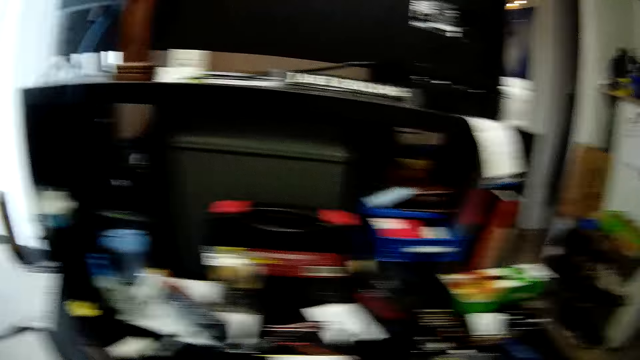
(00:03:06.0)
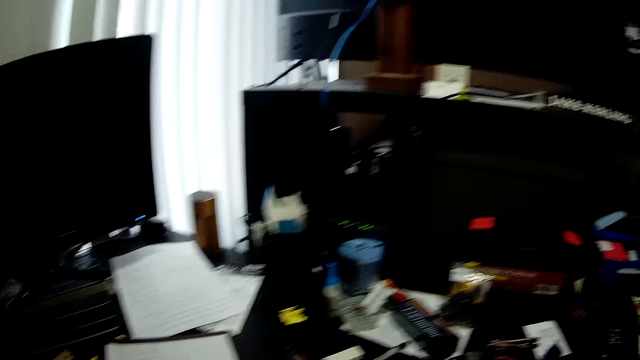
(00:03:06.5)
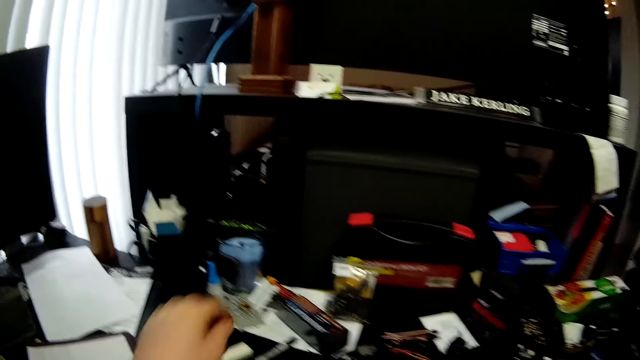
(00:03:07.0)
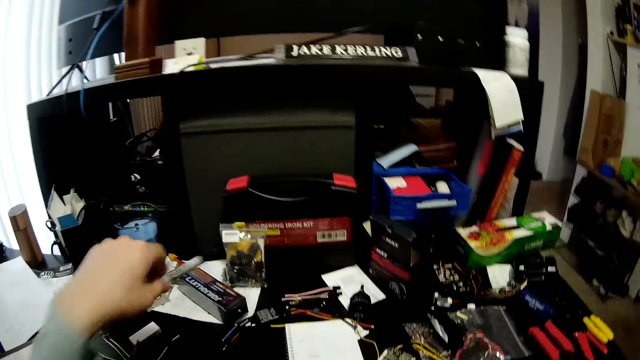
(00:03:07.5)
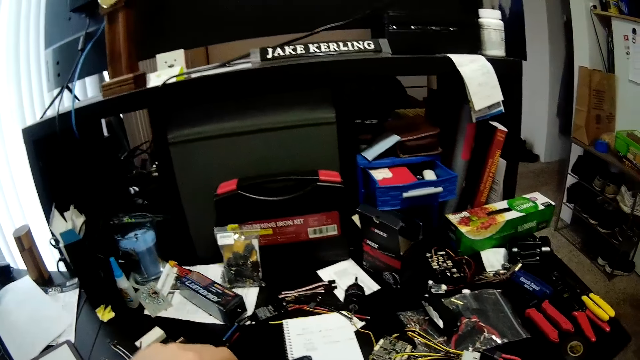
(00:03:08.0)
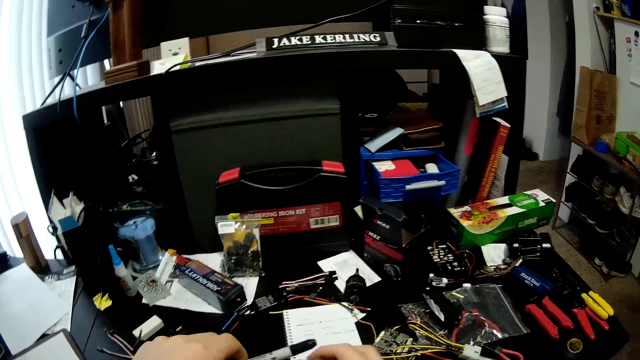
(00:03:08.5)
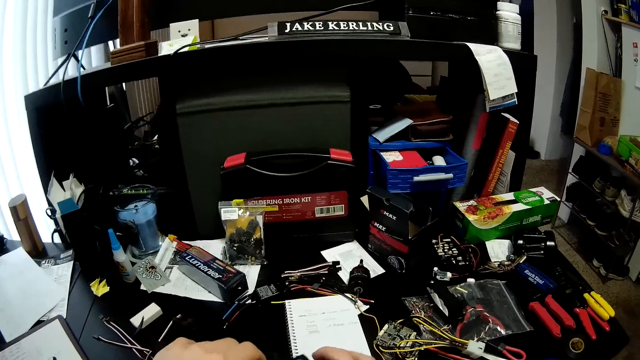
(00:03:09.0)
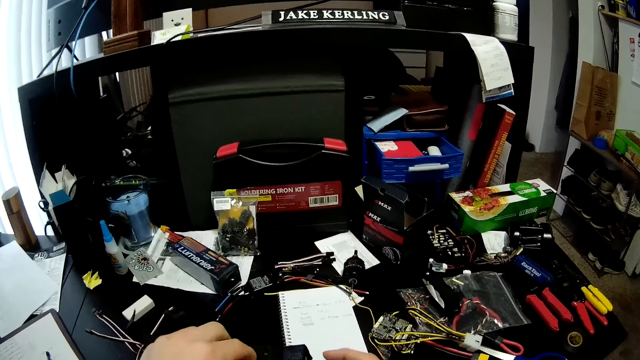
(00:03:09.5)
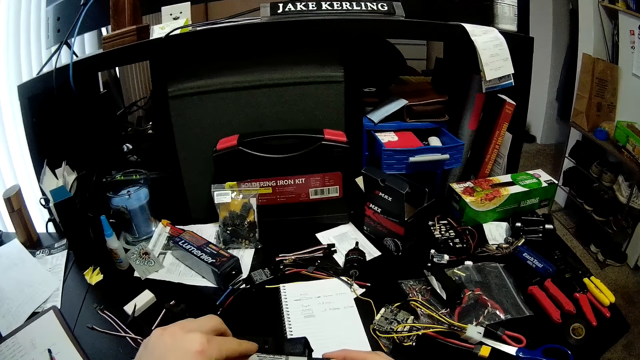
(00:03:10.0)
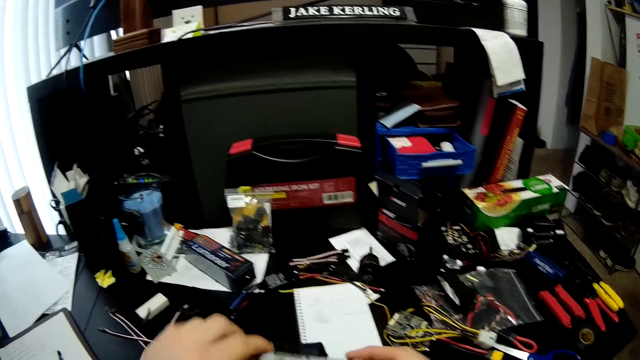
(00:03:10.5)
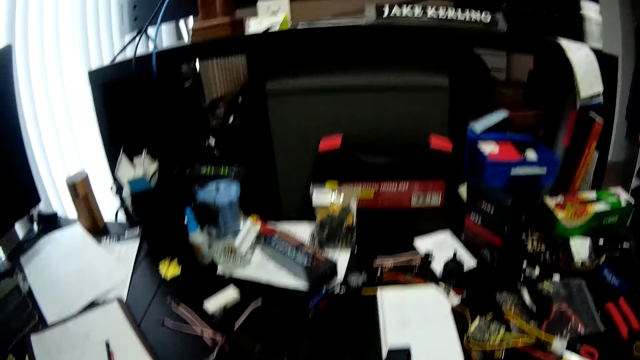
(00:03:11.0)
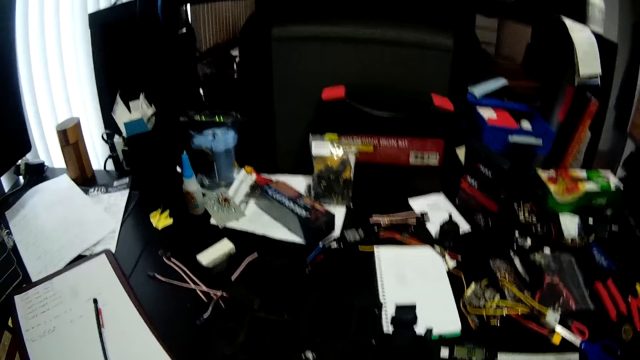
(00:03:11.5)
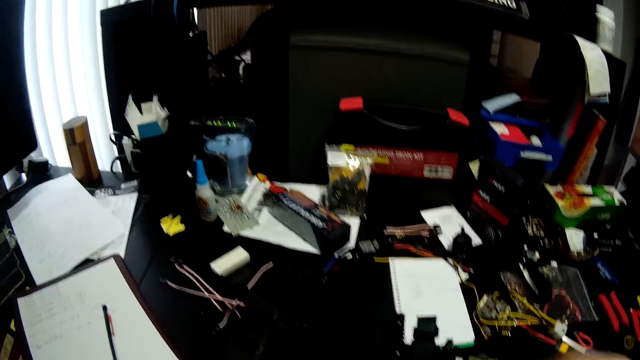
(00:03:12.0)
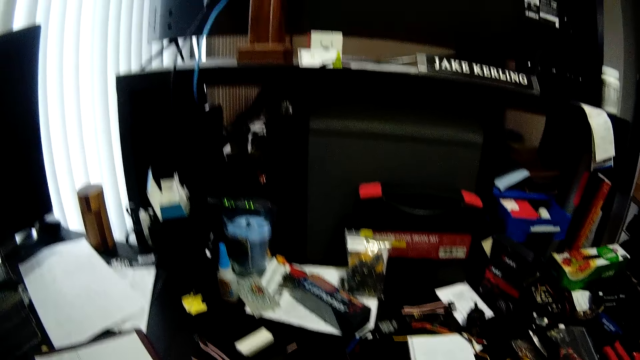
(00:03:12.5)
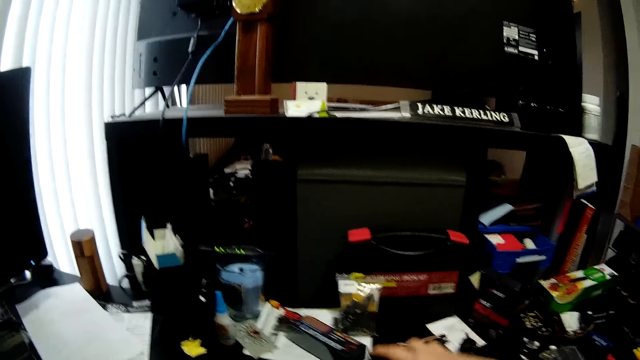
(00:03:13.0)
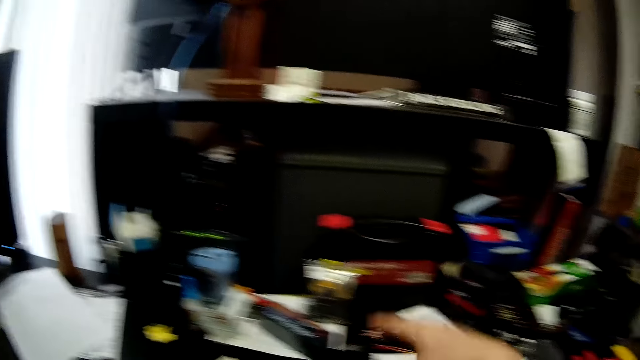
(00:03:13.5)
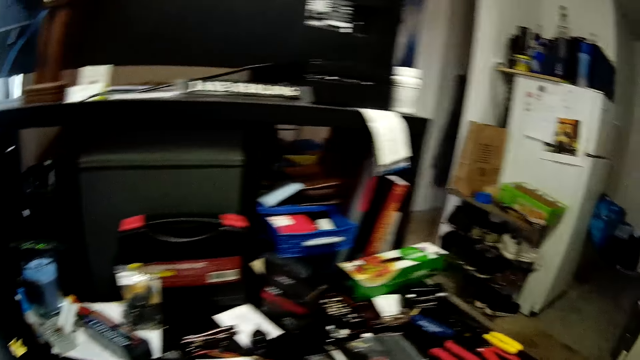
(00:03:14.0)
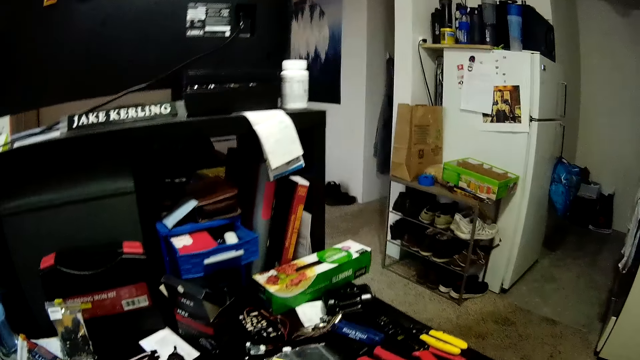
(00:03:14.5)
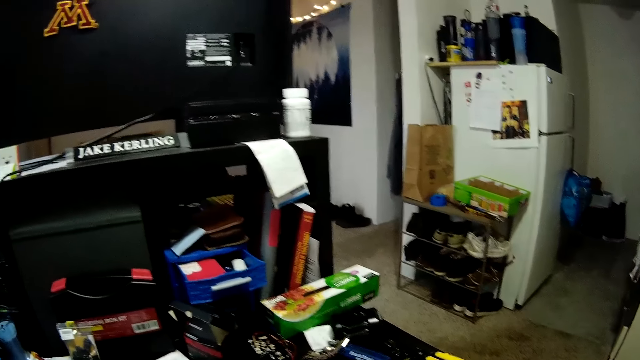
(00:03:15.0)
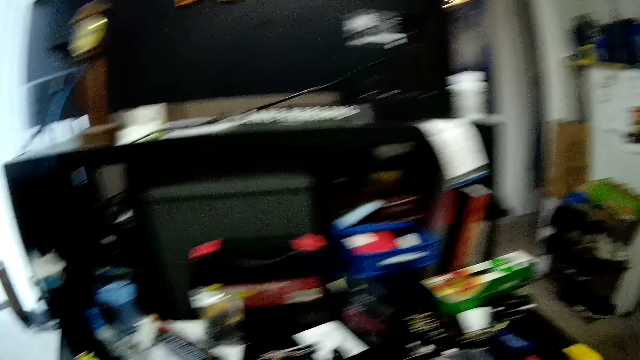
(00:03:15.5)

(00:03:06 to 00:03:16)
The camera wearer looks around. They pick up a pen on the table. They adjust the equipment on the table. They look around. They fix something on the table. They look around.

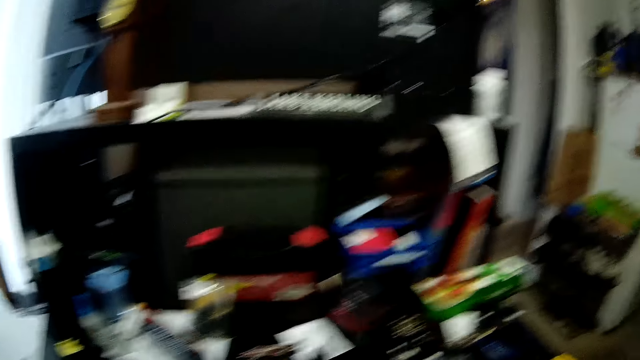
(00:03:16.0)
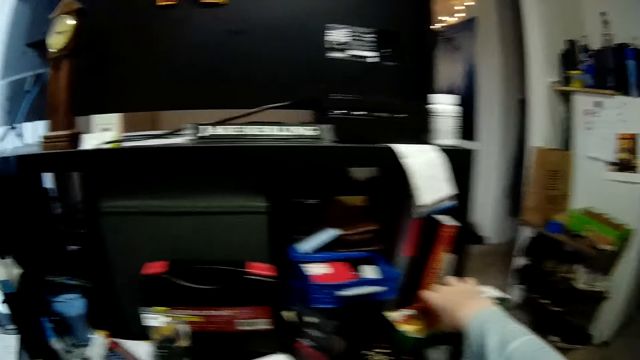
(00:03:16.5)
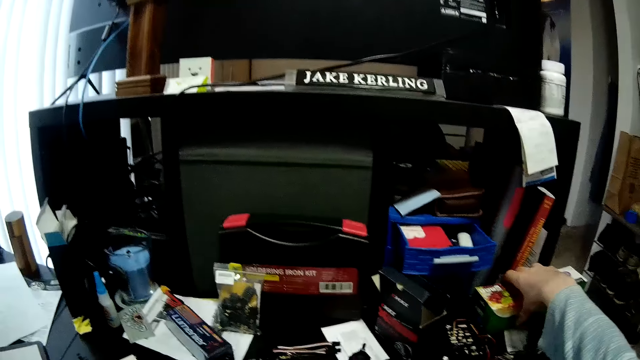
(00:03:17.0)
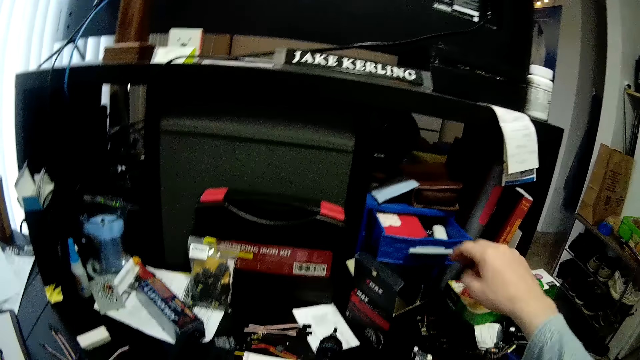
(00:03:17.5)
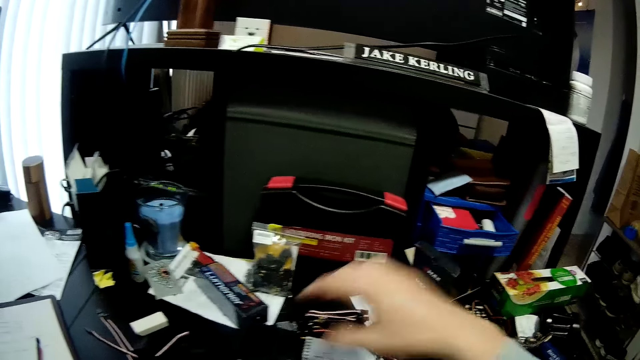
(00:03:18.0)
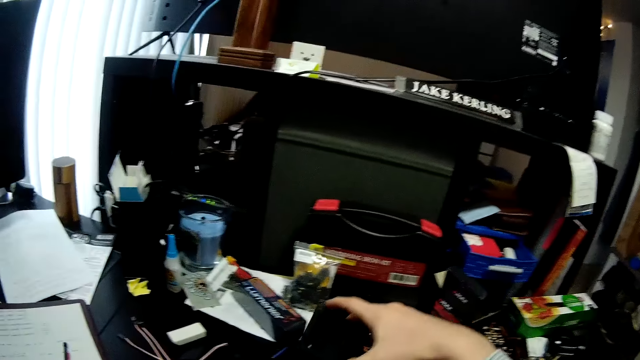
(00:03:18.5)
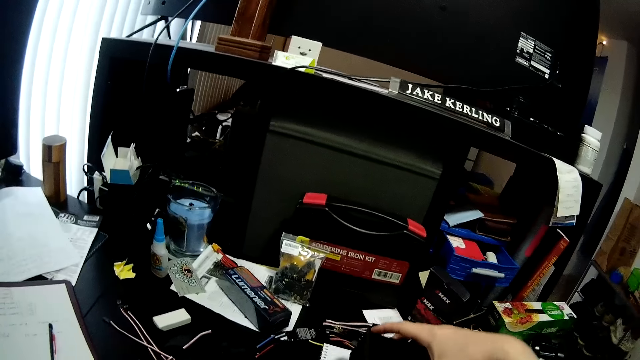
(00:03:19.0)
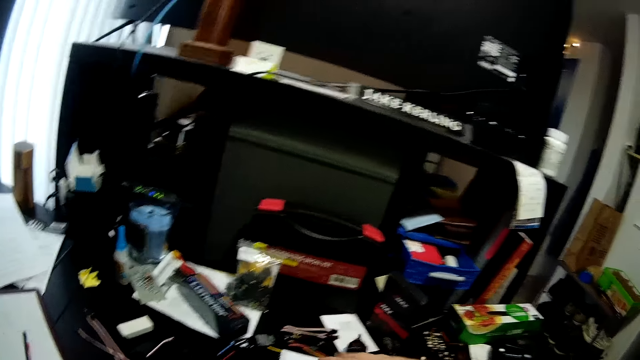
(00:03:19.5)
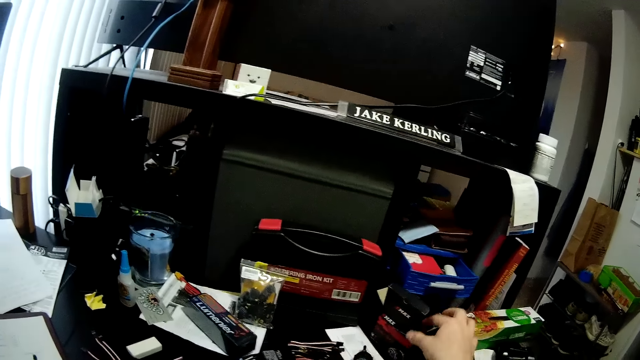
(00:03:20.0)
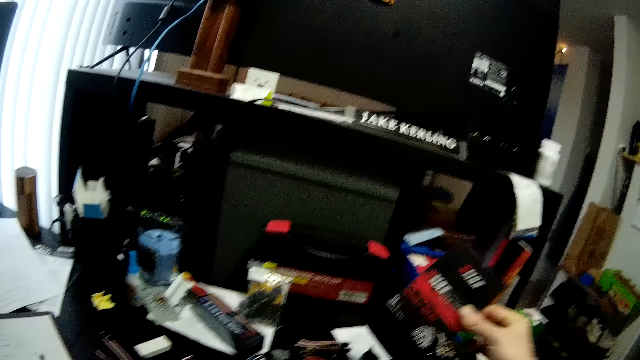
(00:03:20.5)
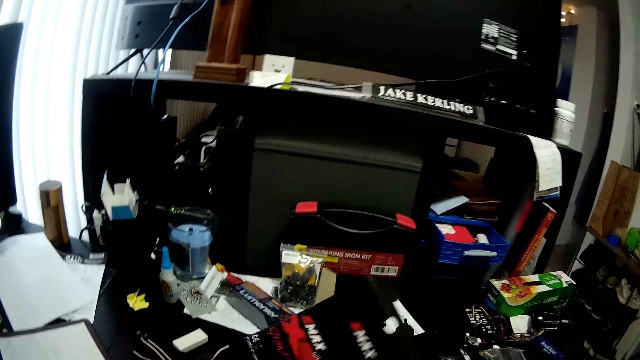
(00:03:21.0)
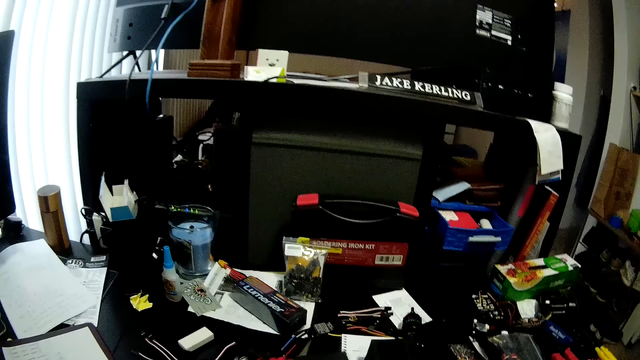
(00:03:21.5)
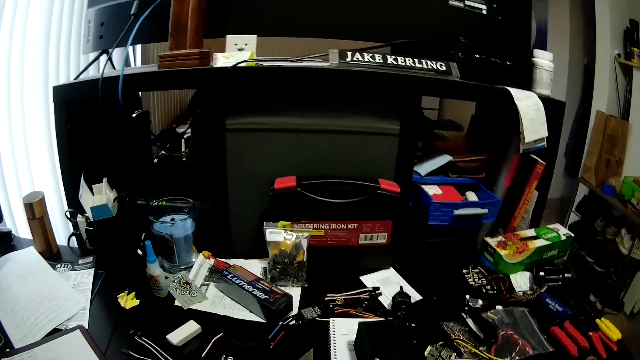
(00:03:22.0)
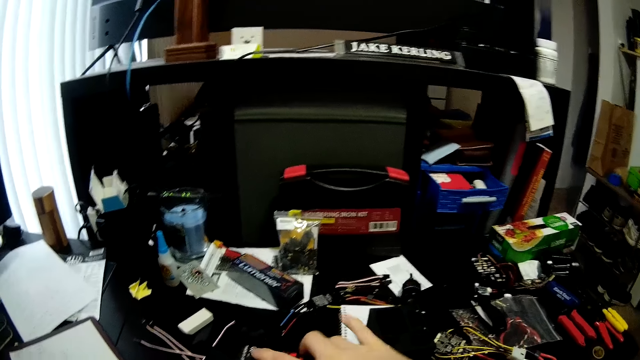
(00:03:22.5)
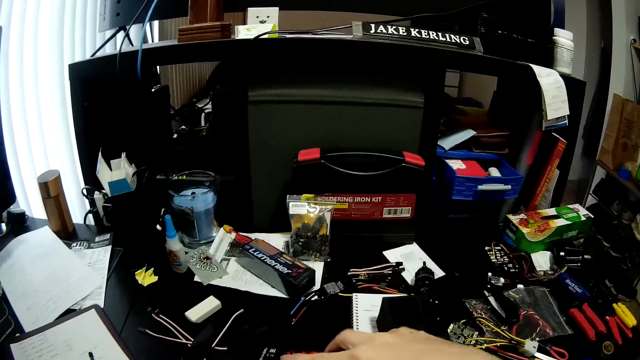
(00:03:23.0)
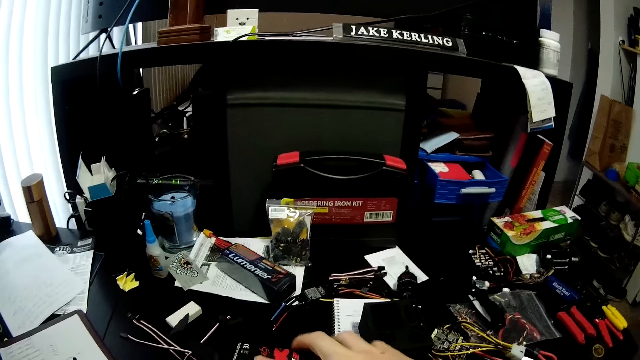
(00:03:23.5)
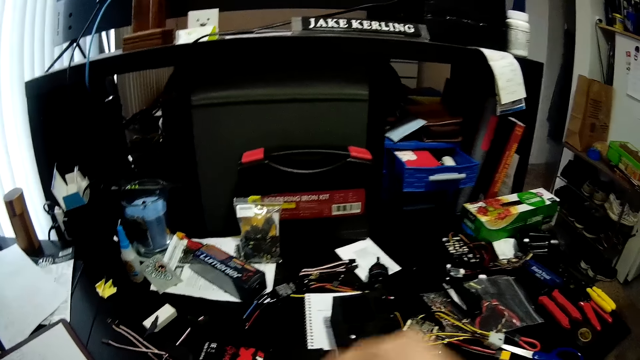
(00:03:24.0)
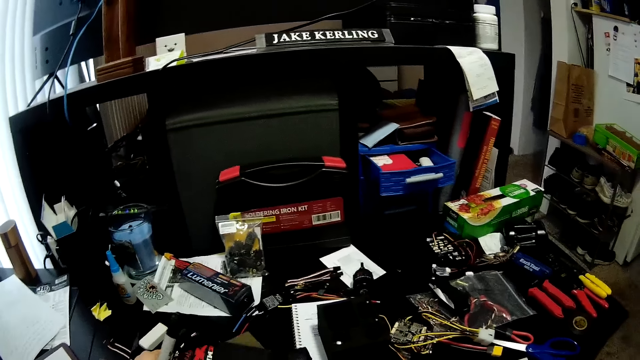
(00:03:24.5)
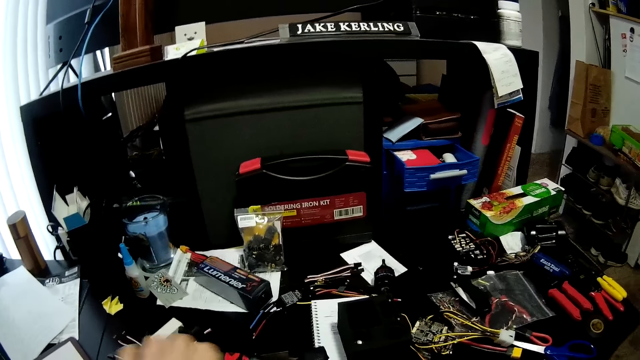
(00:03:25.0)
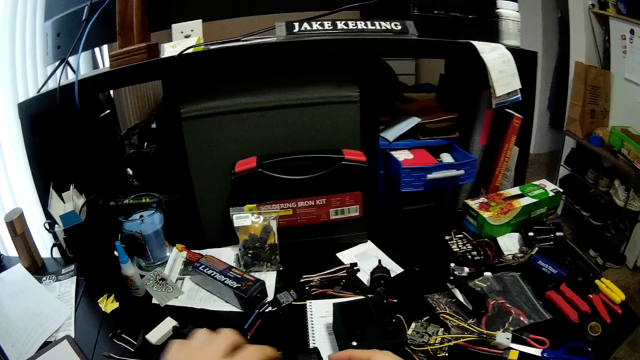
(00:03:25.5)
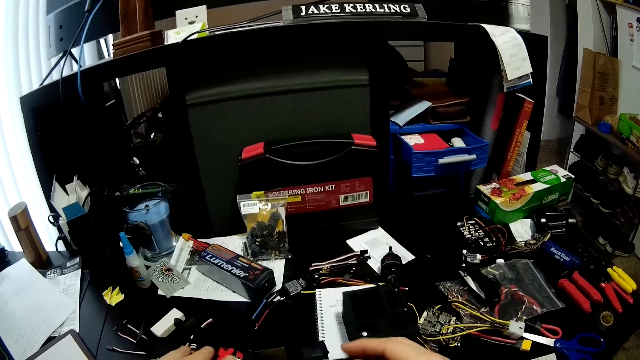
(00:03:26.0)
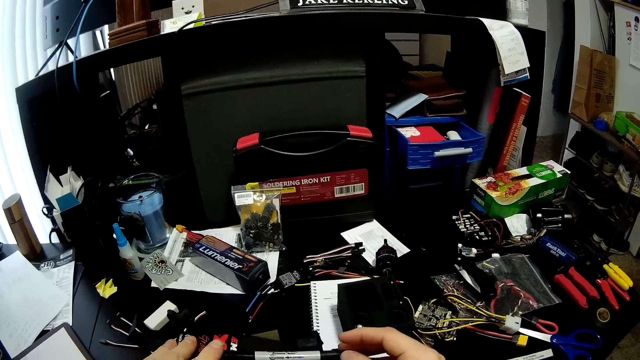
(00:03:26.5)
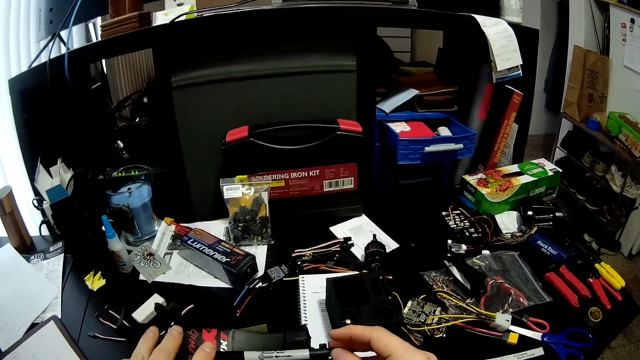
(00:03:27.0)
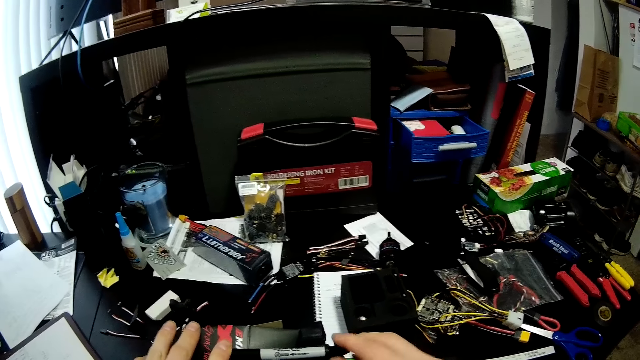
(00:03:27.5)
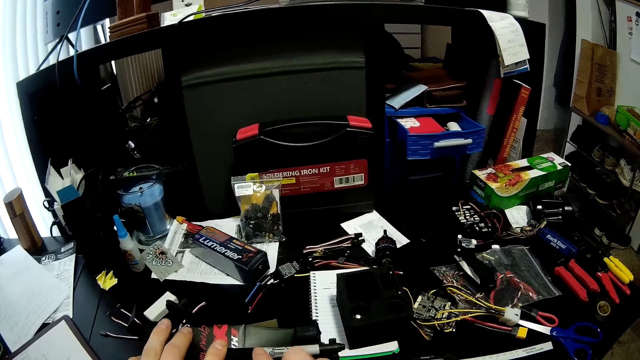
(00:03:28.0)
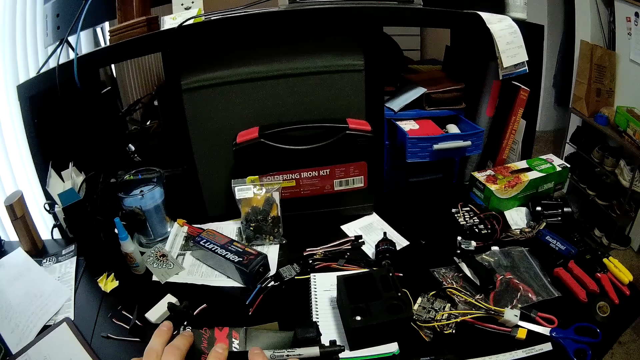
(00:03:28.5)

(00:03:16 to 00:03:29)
The camera wearer holds a box on the table. They move a hand around. They pick up something on the table. They put something on the table. They pick up the box on the table. They hold the box. They fix the box in something. They fix a pen on something.
